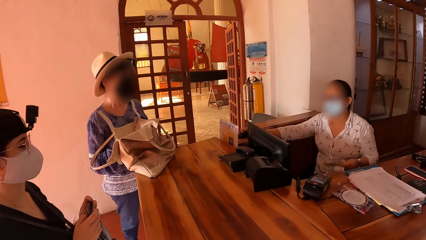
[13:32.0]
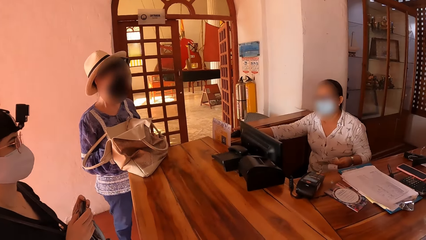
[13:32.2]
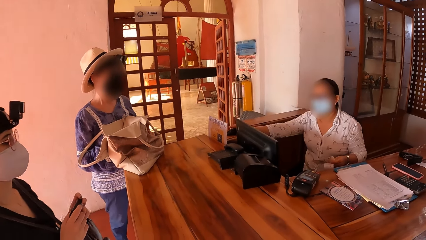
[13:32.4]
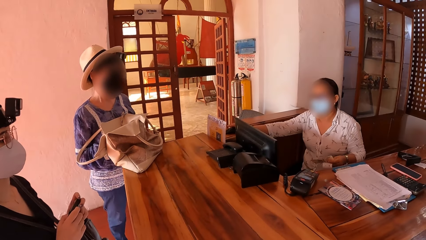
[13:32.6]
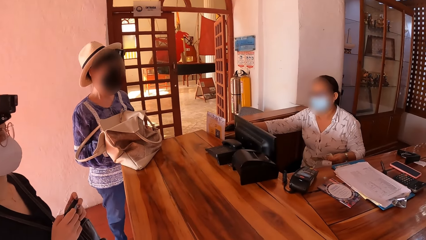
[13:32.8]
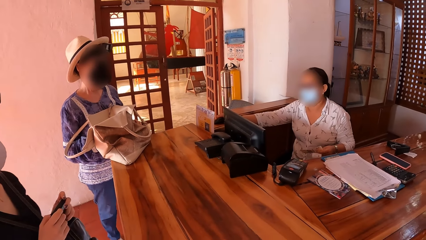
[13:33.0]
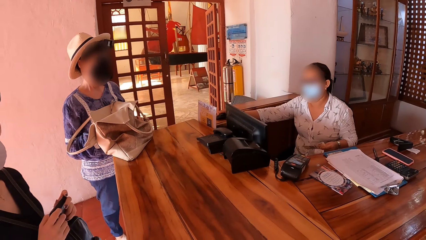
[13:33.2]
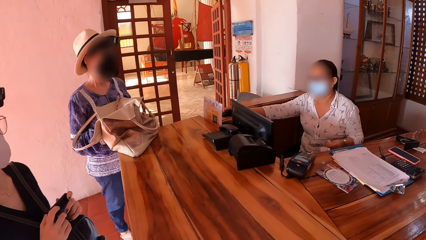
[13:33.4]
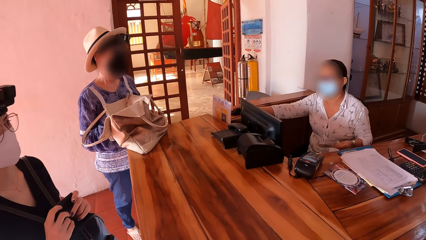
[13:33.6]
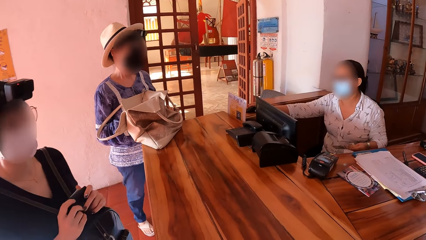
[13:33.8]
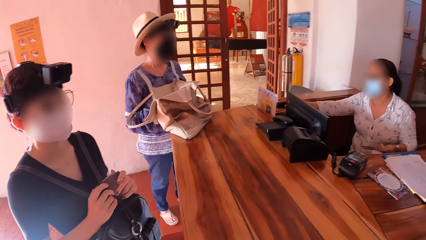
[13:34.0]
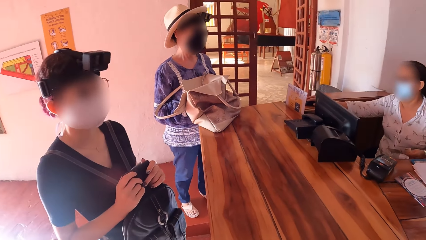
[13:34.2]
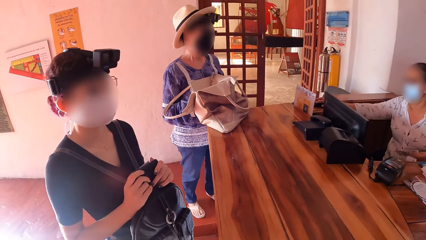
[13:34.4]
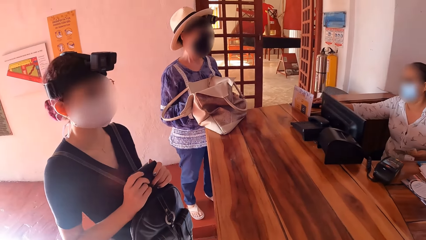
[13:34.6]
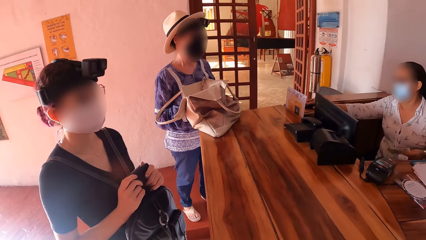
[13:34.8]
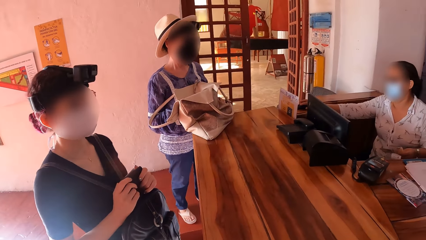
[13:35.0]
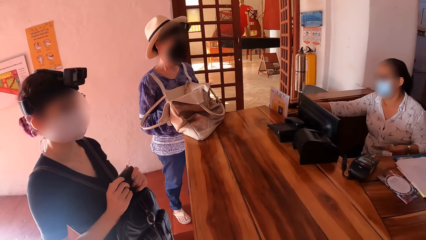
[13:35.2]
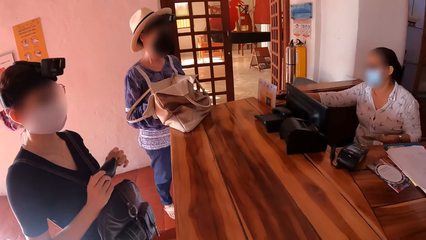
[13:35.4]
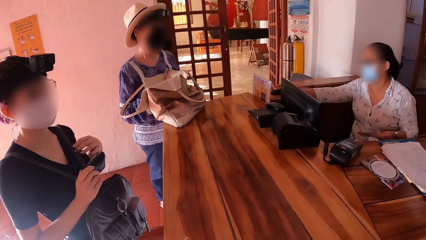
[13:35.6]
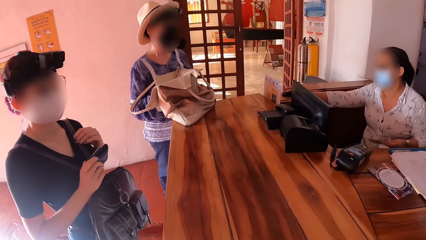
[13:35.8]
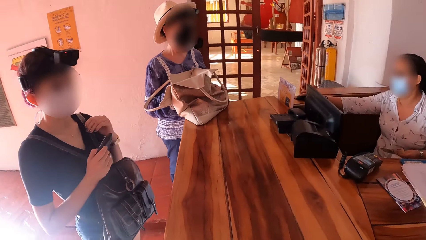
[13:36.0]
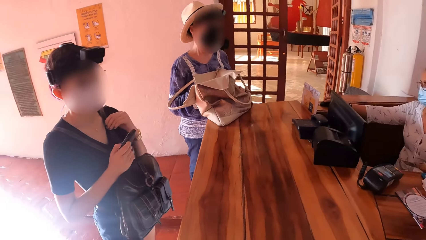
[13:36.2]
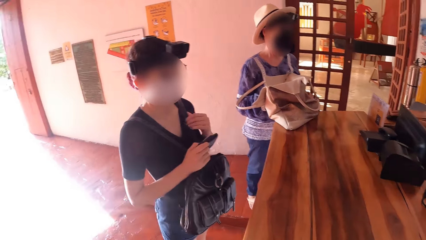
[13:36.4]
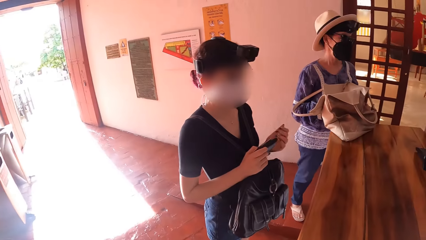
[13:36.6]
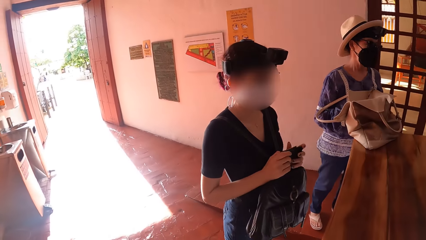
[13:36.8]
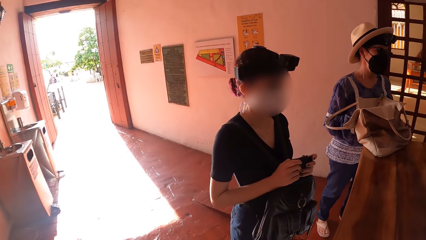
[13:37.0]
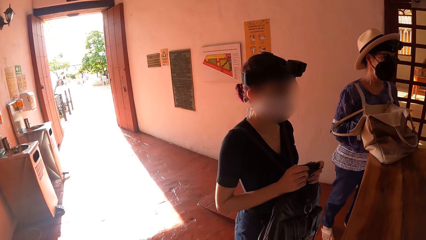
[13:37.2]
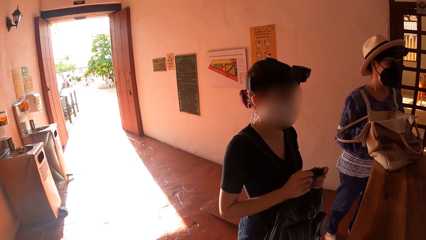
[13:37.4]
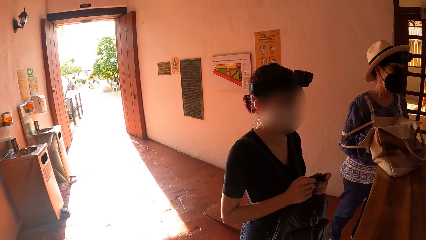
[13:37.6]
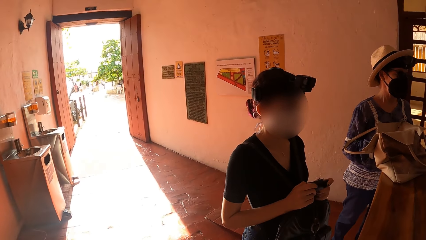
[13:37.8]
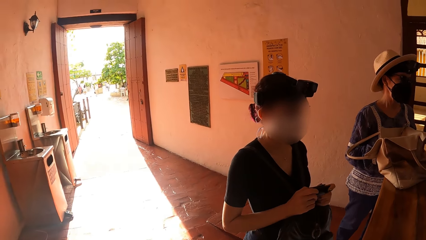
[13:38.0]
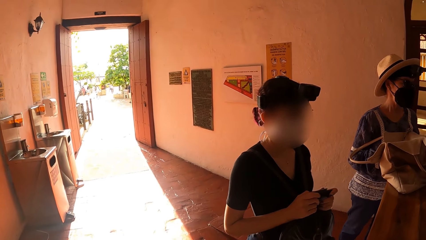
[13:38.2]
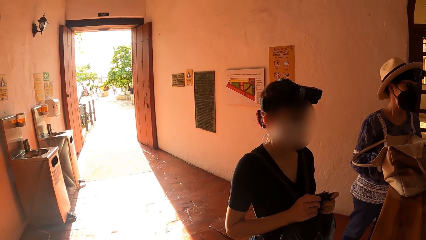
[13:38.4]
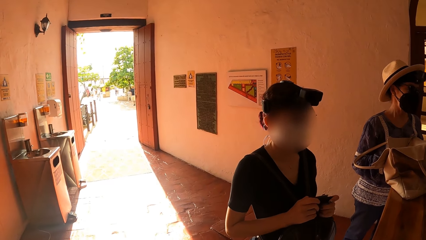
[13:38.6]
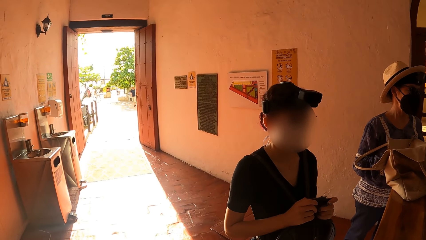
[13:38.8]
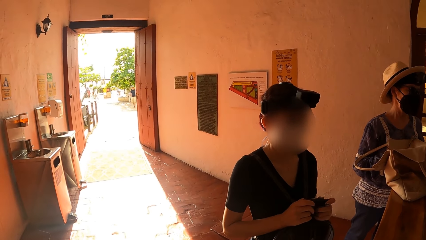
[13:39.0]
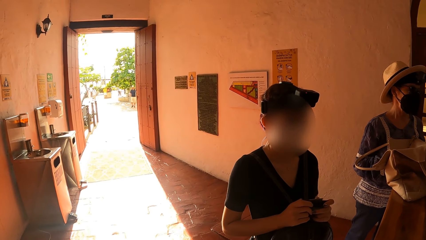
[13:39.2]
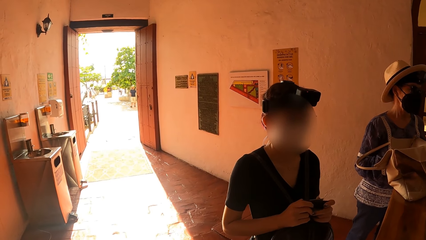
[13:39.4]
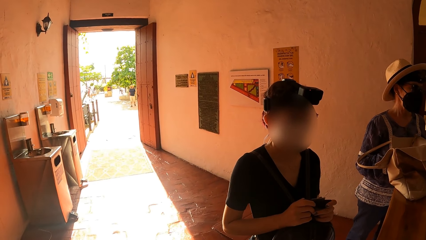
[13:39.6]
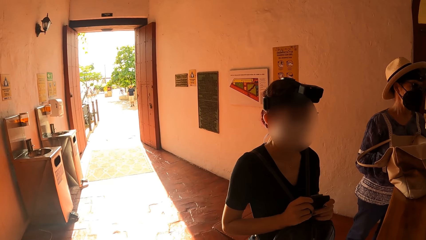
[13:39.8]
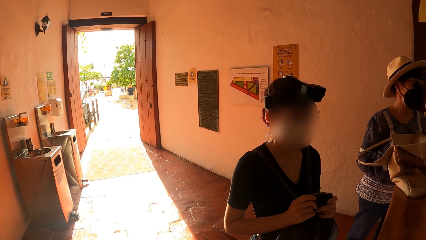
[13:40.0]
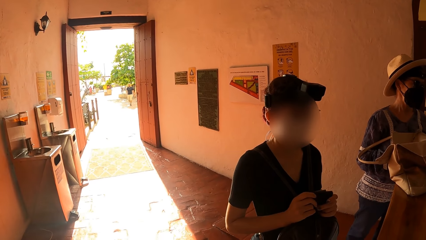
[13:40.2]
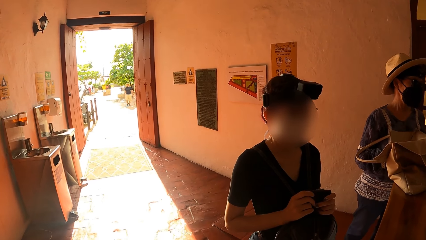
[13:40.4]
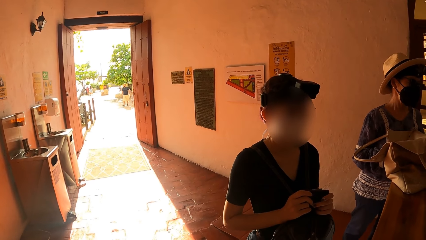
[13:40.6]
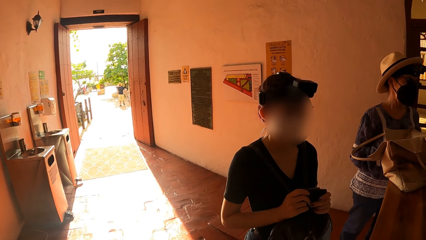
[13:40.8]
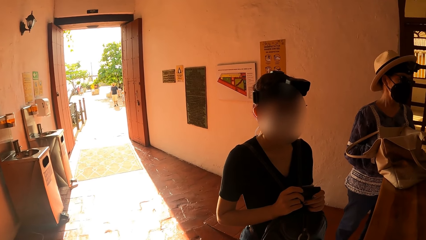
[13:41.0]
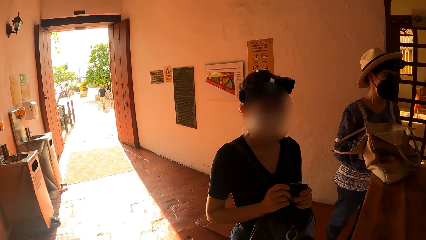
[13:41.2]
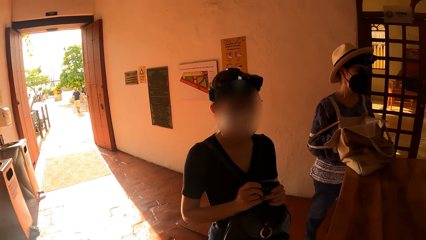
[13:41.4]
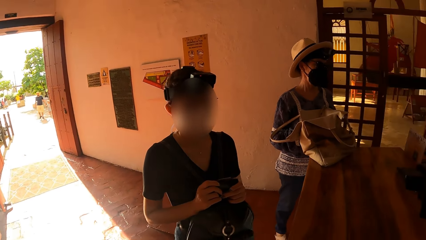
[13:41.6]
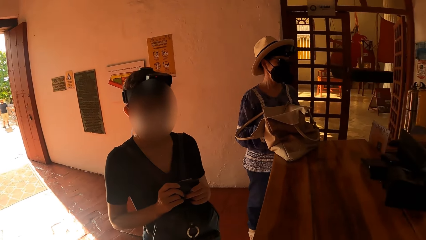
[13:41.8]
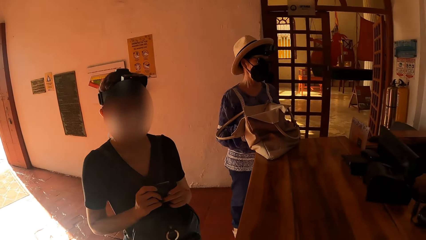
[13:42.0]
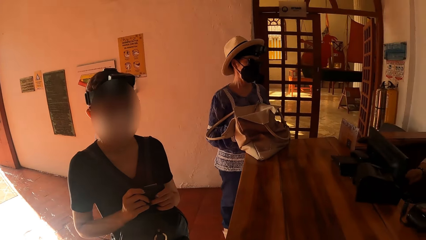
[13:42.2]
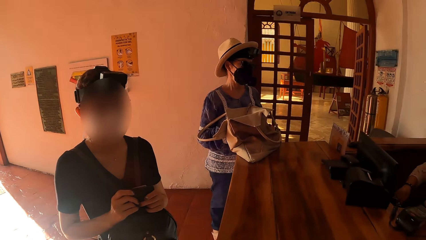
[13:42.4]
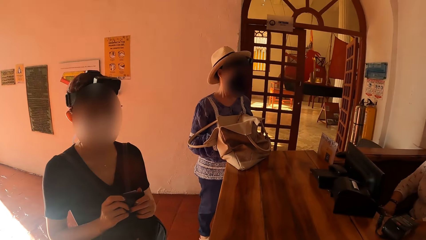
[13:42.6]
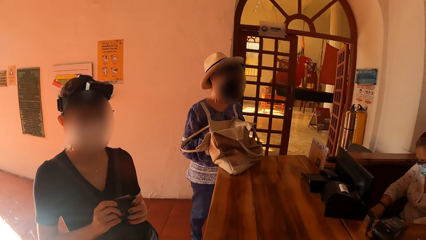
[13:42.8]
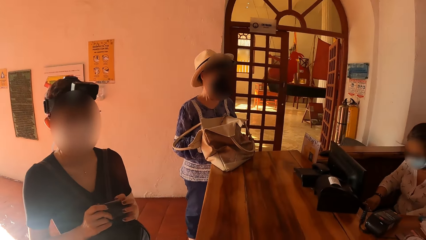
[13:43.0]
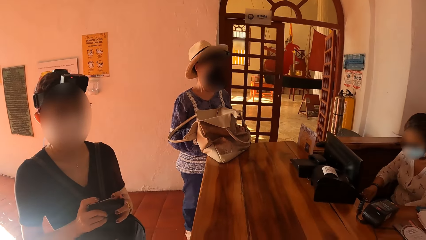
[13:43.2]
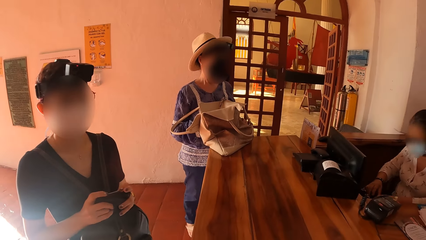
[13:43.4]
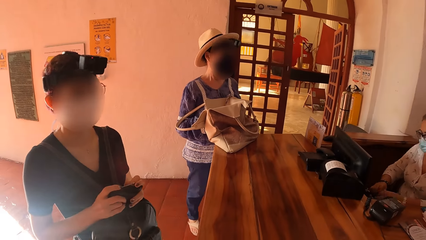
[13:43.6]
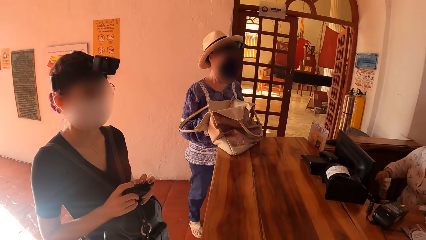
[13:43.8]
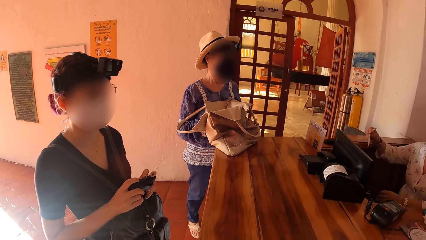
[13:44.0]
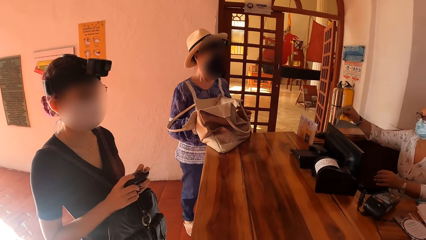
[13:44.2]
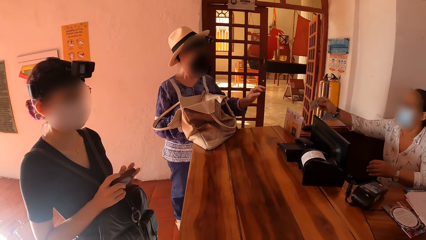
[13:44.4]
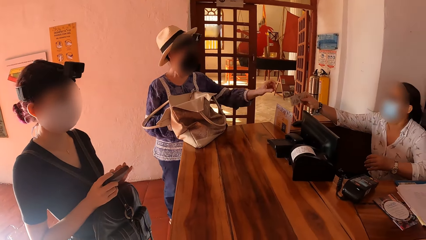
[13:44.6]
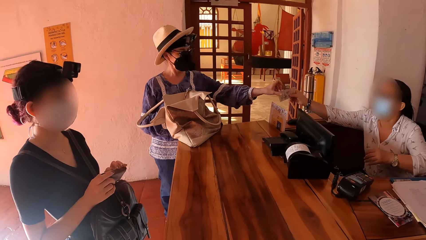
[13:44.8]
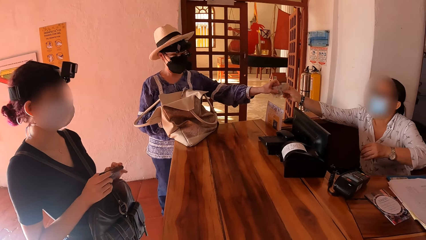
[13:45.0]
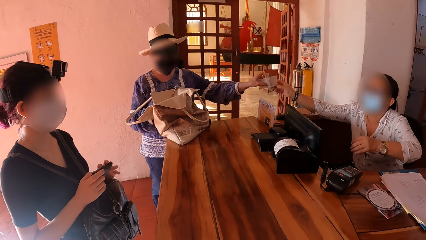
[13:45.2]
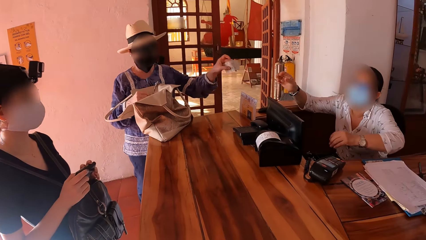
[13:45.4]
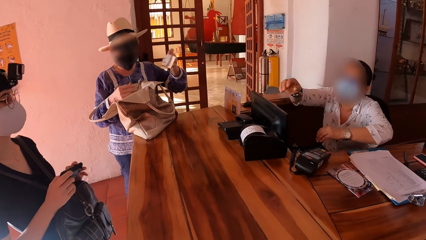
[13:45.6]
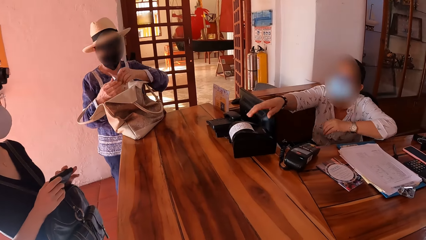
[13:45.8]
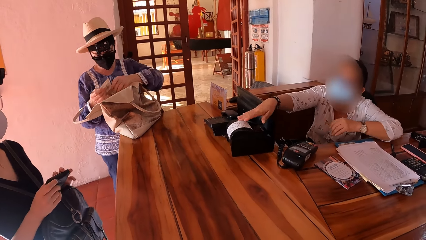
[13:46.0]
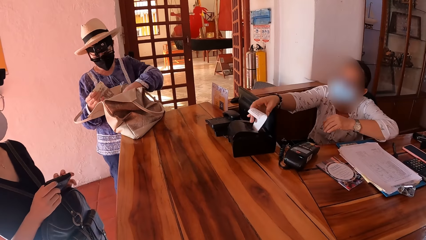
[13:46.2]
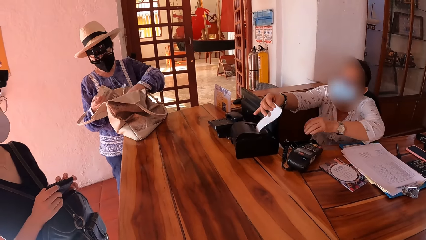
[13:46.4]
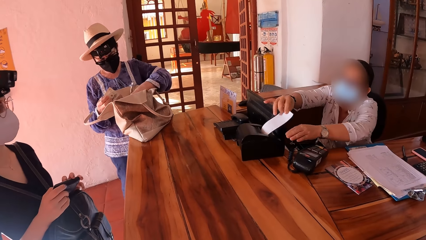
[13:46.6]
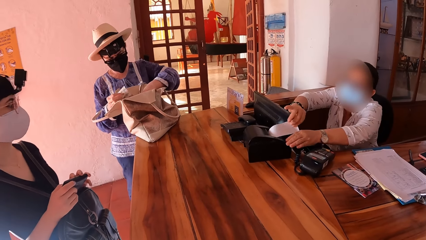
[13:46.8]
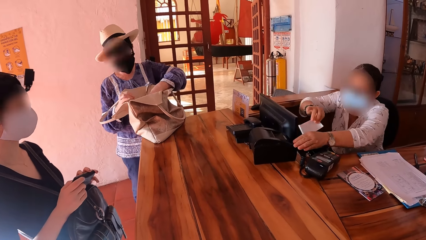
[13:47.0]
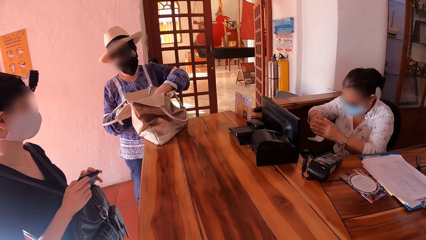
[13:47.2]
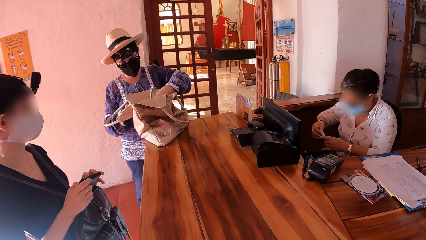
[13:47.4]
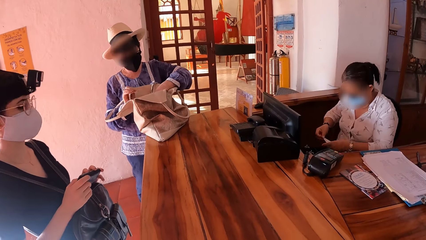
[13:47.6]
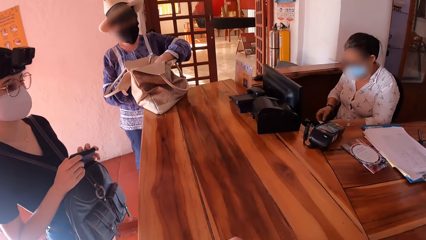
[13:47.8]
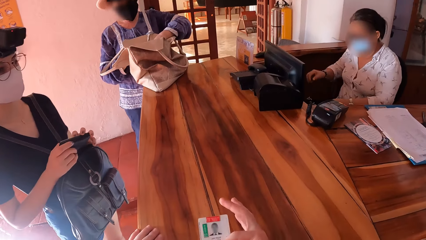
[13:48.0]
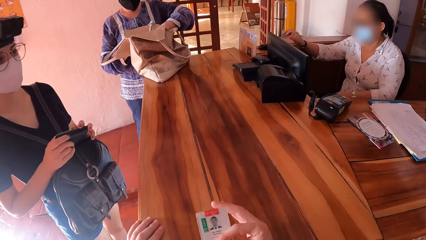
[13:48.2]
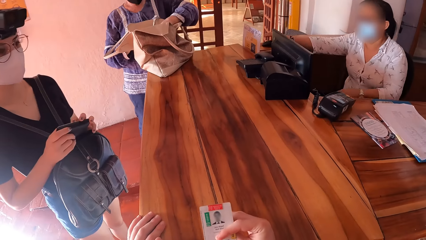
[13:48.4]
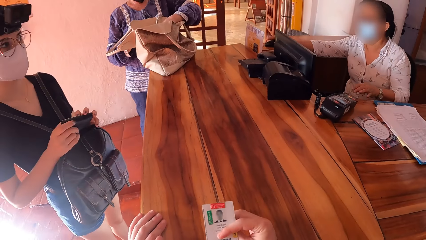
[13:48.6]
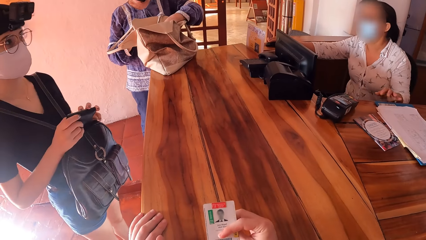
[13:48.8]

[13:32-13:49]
A woman scrolls the computer. Another woman adjusts the bag on her body with her left hand. The camera wearer looks at a man and a third woman. The first woman passes money to the third woman with her right hand. A fourth woman passes the money in her left hand to her right hand and searches a bag on a desk with her left hand. A fifth woman holds a piece of paper in a receipt printer on the desk with her right hand, cuts the piece of paper from the receipt printer on the desk with her right hand, and holds the receipt printer on the desk with her left hand. The fourth woman drops the money in her right hand into the bag on the desk. A lady picks up the receipt. The fifth woman operates the computer on the desk with a mouse in her right hand.
